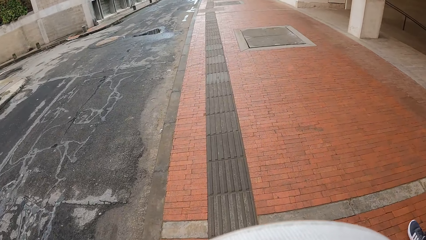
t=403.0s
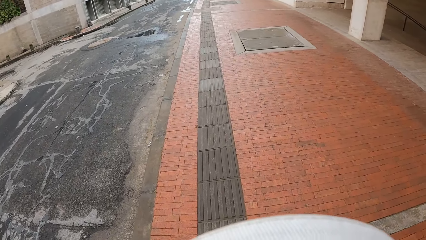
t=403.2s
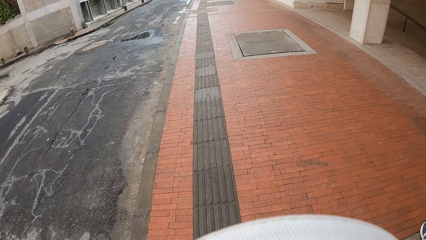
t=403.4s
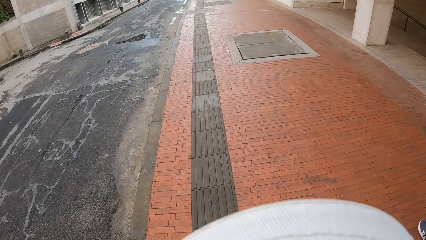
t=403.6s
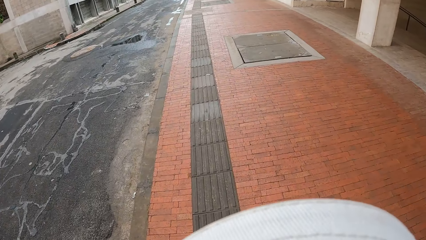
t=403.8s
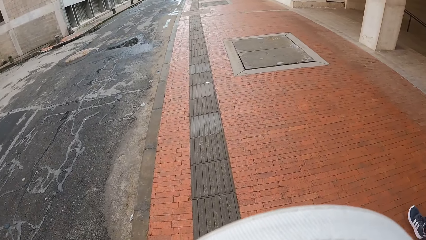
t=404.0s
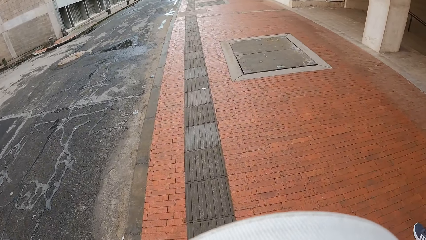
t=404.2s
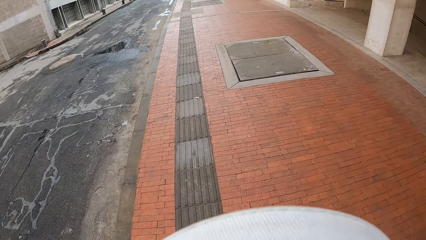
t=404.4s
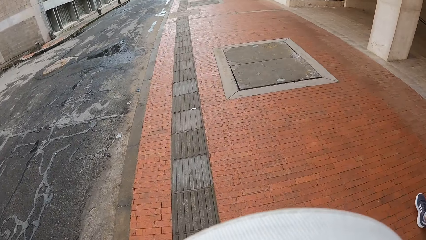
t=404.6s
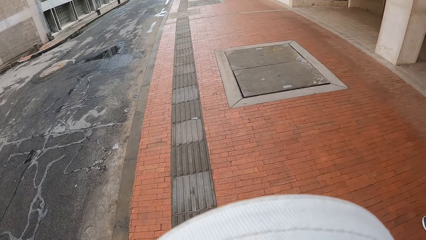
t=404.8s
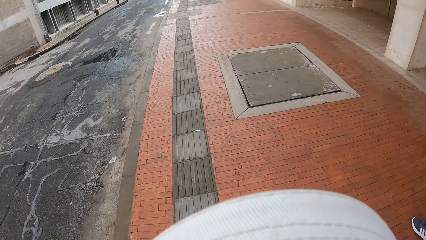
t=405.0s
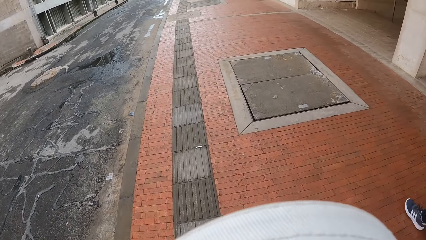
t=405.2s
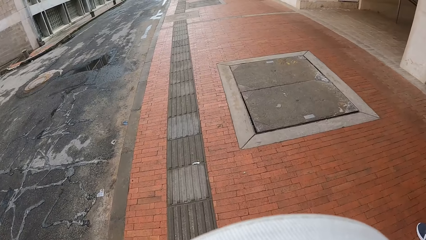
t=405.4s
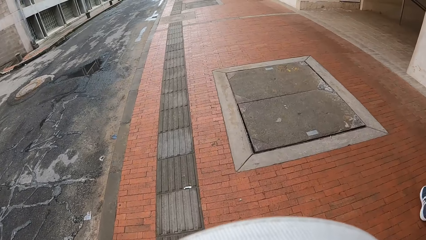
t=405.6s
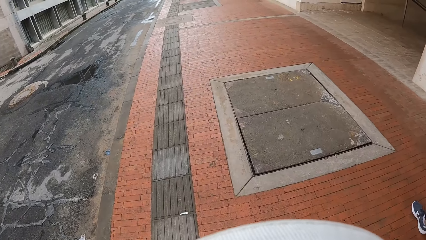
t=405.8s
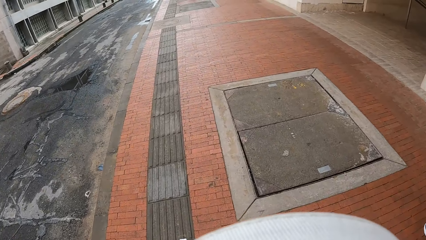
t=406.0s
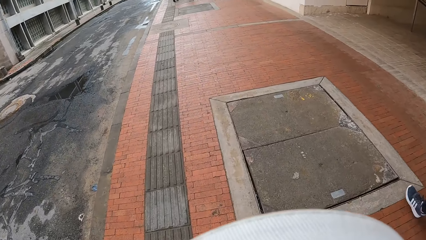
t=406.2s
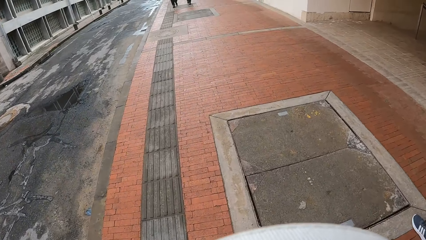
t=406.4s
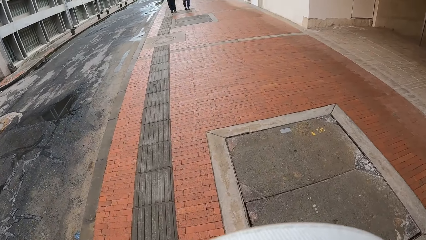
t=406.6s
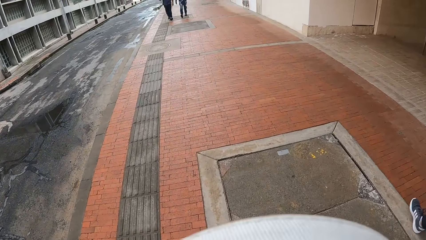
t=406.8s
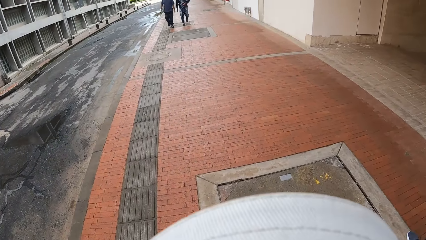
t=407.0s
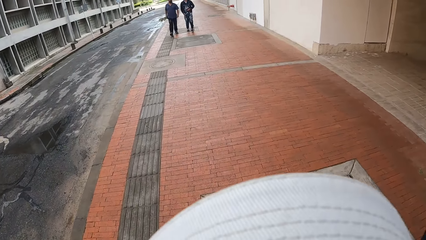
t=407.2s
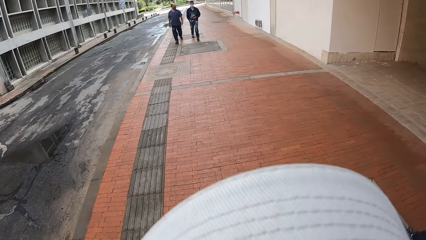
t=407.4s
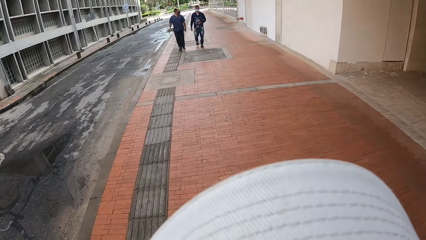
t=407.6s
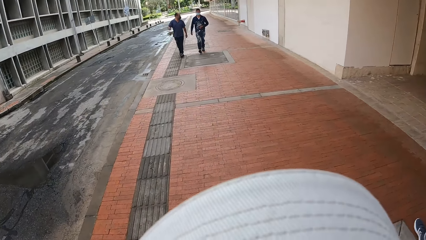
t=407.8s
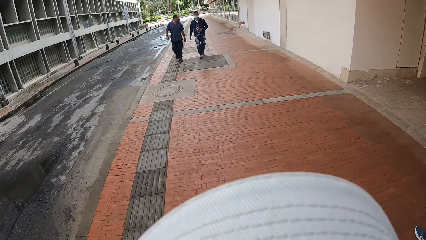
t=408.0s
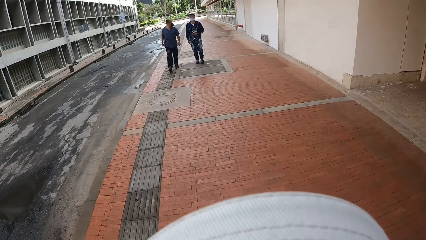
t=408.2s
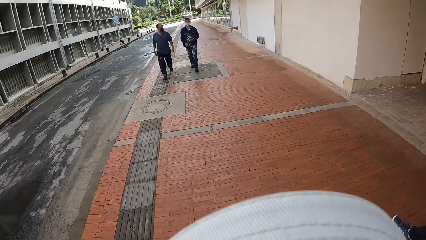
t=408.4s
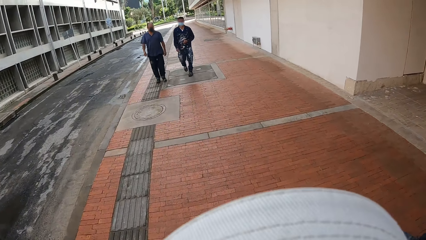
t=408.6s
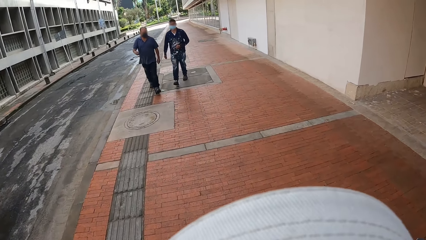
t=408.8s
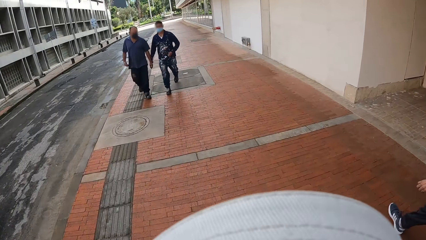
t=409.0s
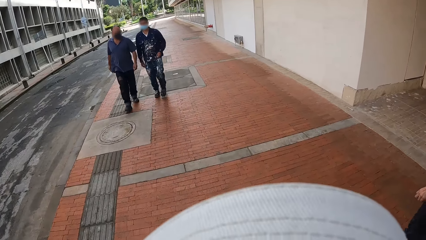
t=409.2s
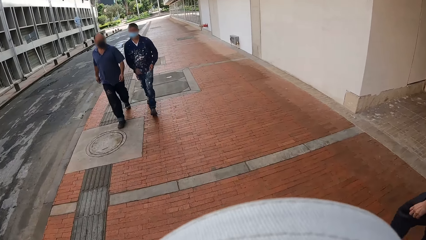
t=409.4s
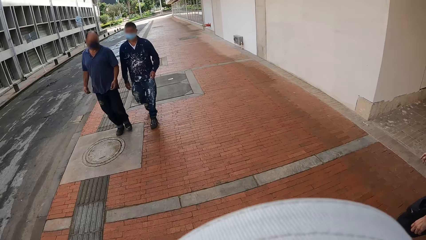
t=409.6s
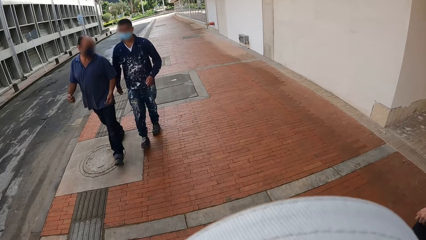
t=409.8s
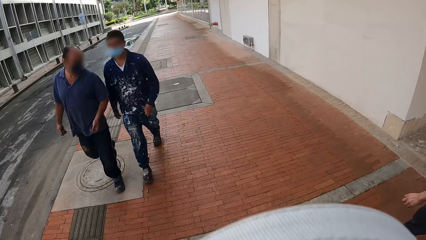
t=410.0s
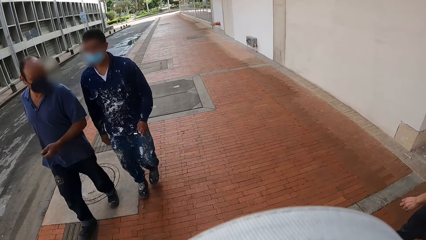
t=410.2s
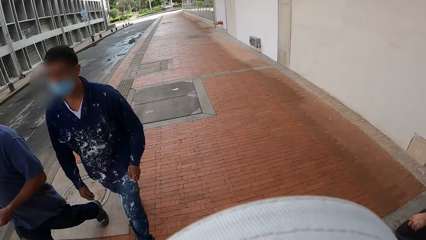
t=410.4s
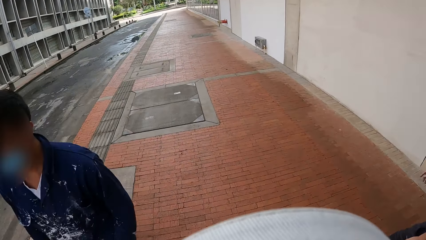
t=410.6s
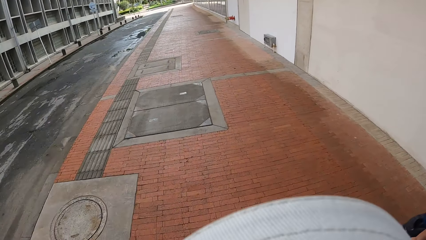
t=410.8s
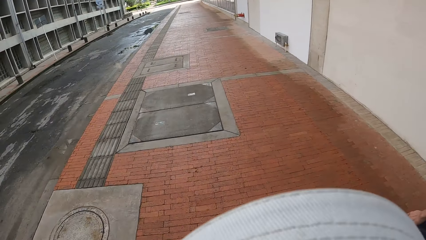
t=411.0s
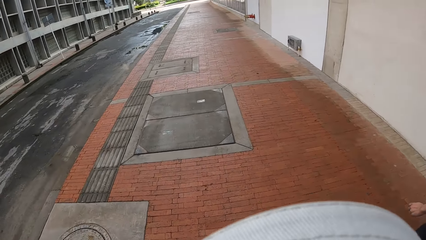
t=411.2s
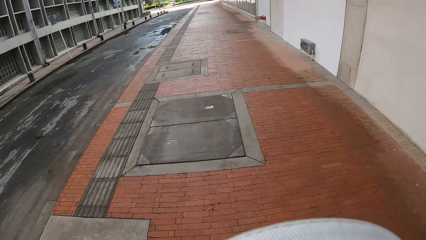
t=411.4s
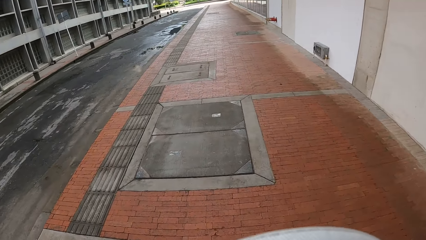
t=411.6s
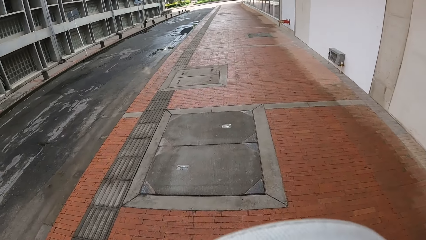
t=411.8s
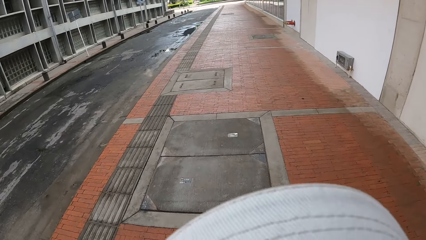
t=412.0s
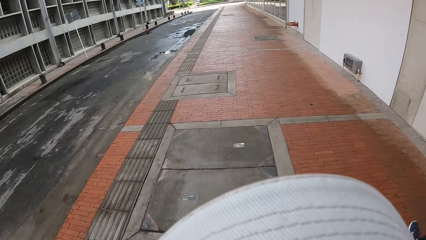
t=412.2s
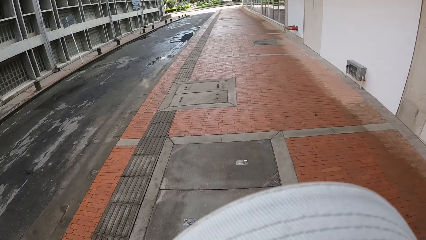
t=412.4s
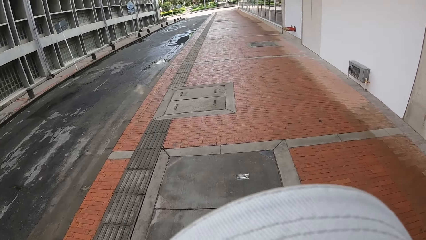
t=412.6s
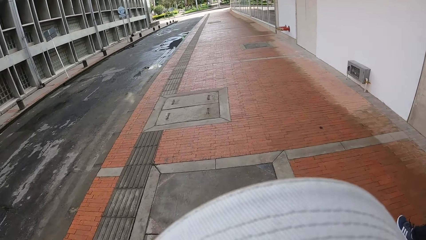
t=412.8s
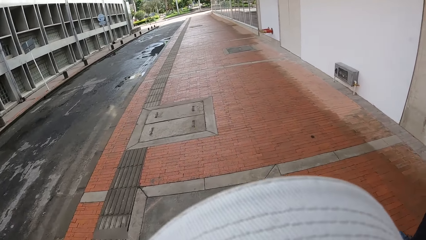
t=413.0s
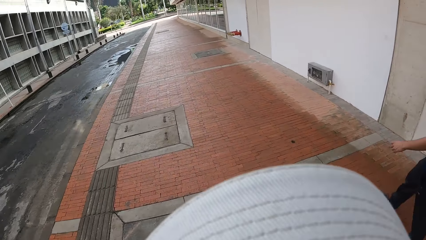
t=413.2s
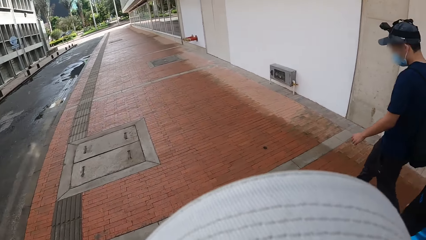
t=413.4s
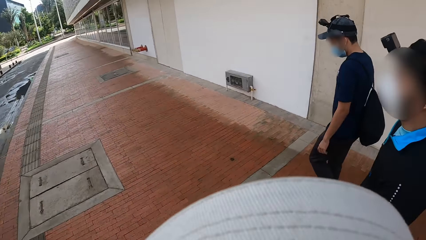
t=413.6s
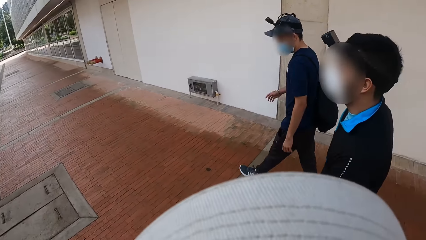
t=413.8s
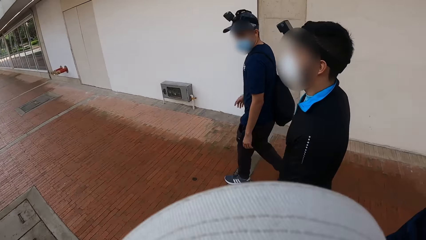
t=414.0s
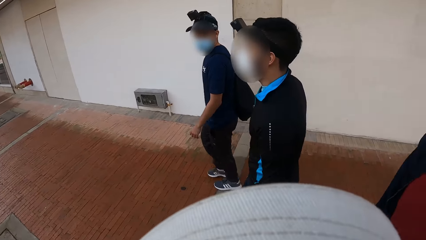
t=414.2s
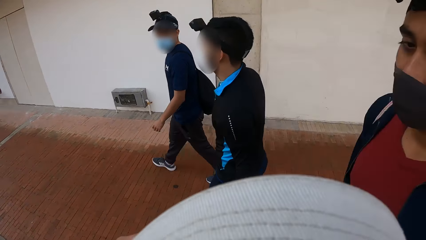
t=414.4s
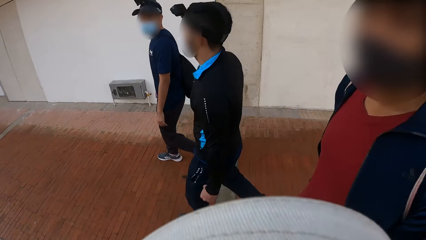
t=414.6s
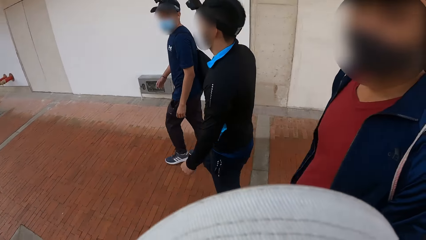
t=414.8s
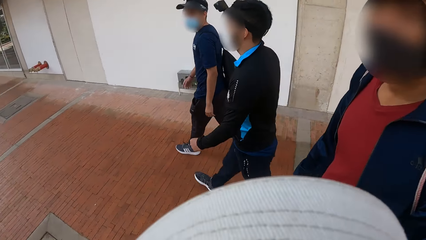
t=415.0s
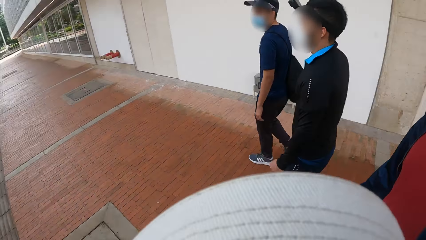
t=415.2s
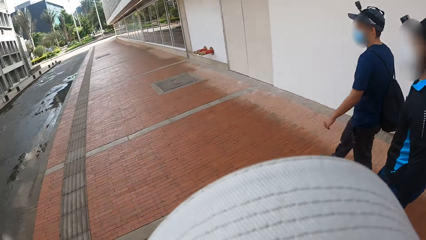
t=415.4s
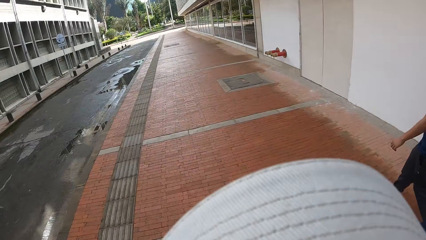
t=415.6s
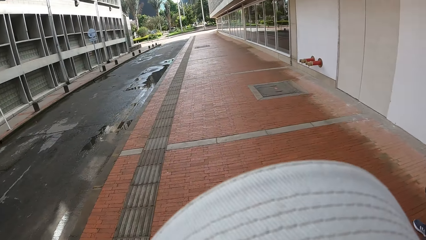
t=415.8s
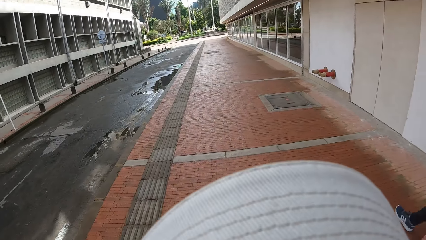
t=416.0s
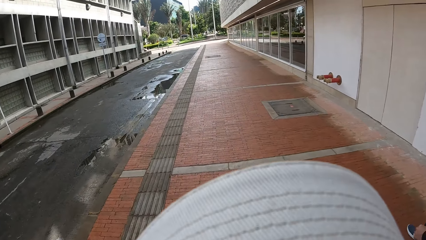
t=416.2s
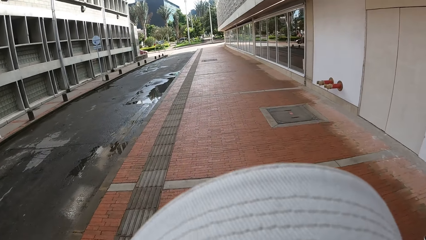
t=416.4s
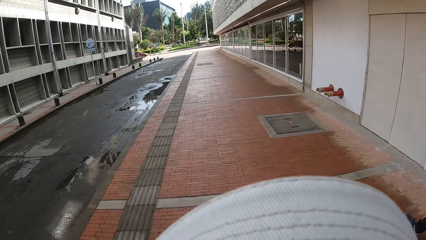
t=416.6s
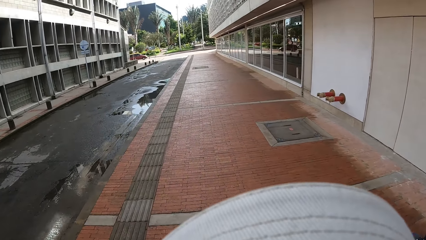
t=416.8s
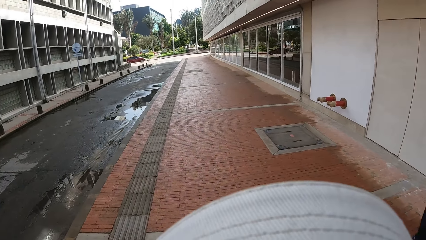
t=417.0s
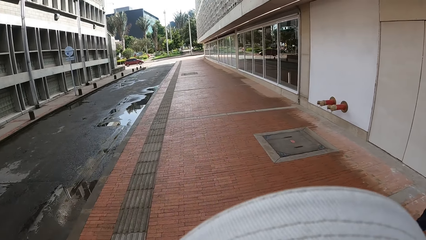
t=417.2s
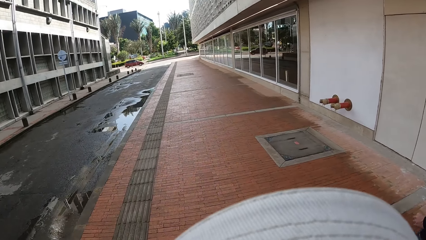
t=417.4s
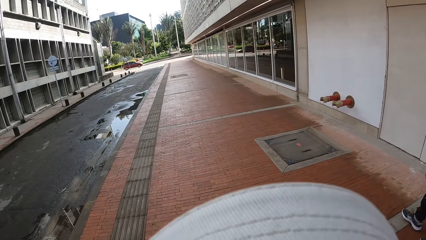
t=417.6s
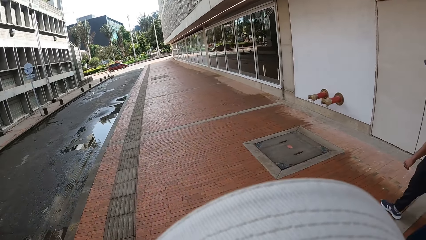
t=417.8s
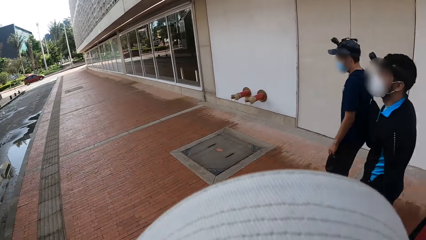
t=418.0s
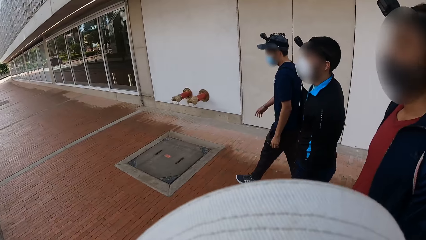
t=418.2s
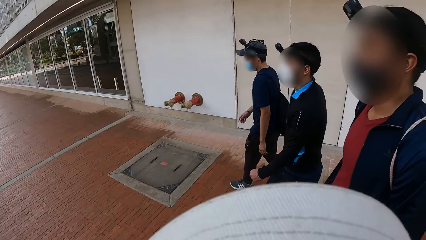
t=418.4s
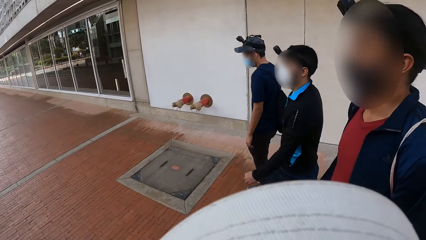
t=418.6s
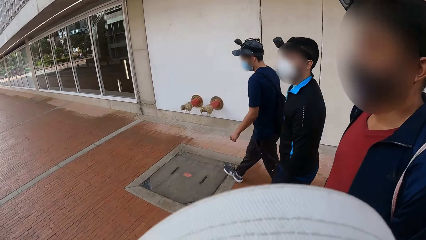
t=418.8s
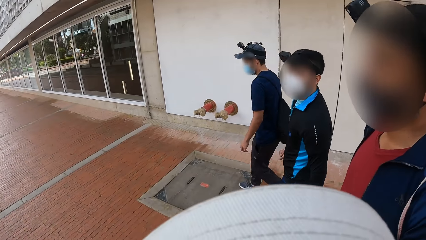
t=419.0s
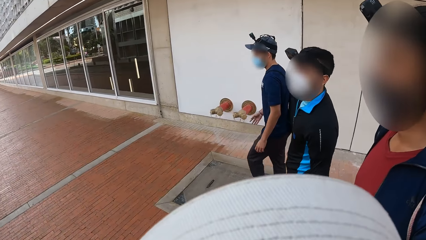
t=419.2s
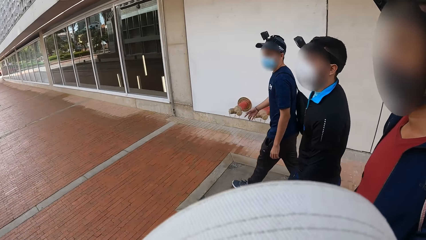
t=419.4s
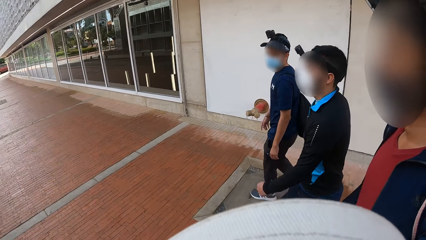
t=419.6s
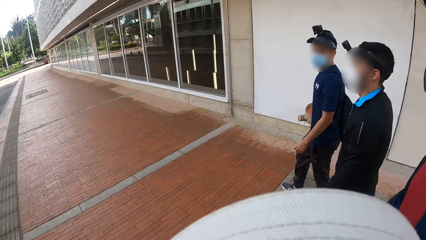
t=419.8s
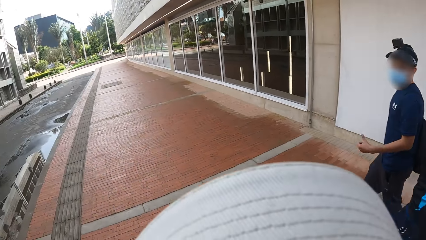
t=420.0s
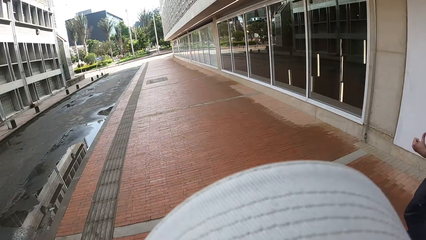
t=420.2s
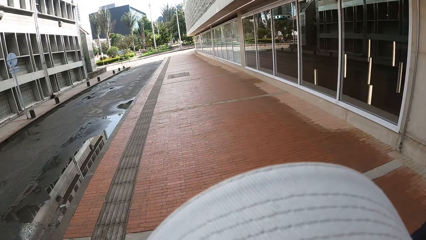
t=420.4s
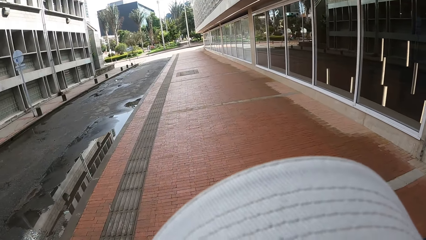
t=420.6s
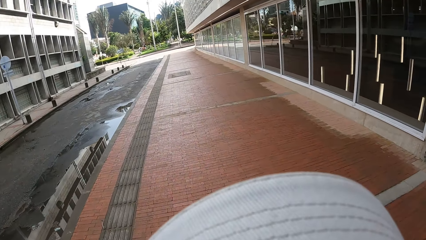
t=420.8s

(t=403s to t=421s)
A person walks around. Another person and a third person are walking around. The camera wearer walks around. The first person, a fourth person and a fifth person walk around. The camera wearer walks around. The first person, the fourth person and the fifth person walk around.
